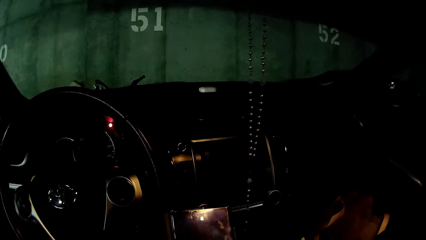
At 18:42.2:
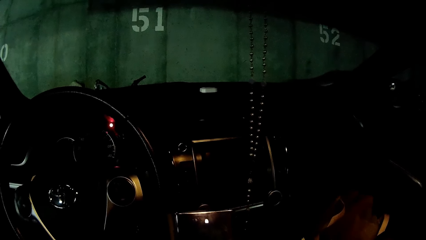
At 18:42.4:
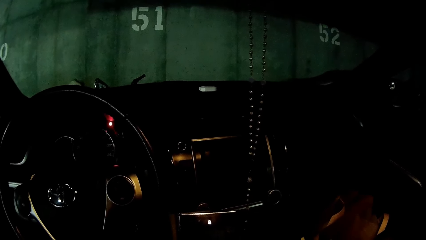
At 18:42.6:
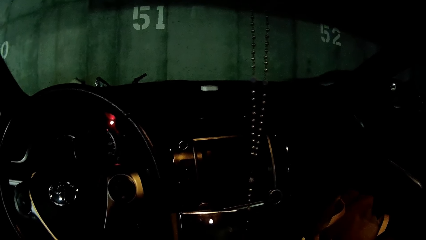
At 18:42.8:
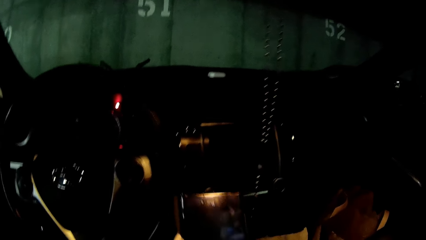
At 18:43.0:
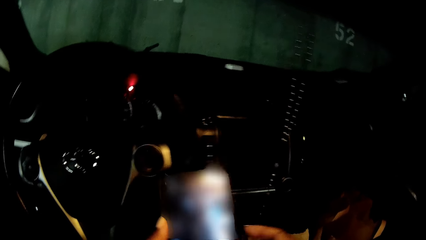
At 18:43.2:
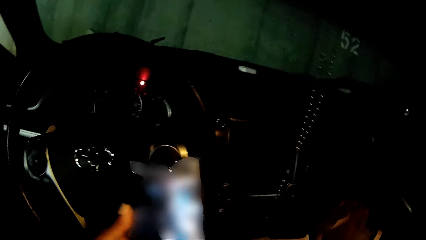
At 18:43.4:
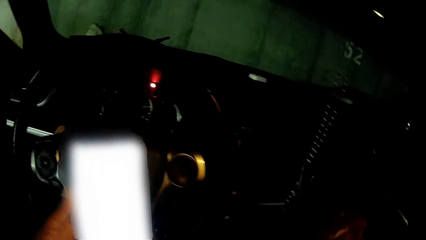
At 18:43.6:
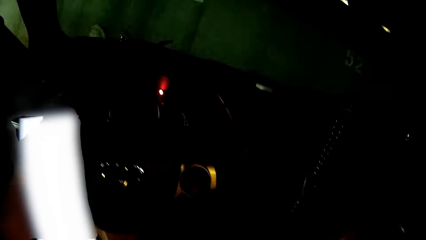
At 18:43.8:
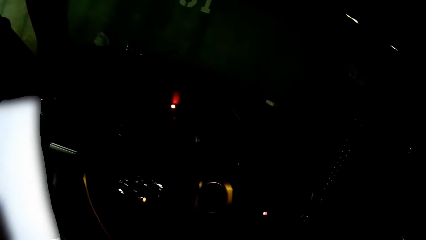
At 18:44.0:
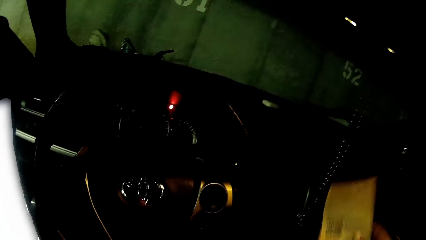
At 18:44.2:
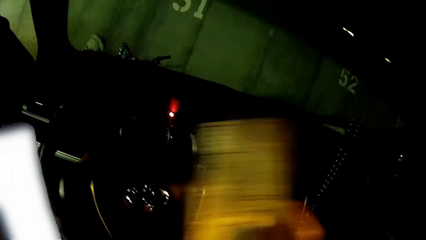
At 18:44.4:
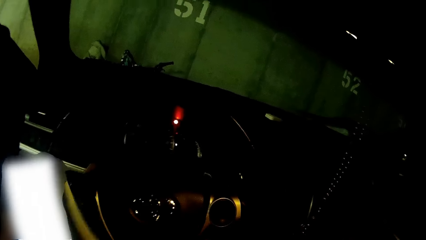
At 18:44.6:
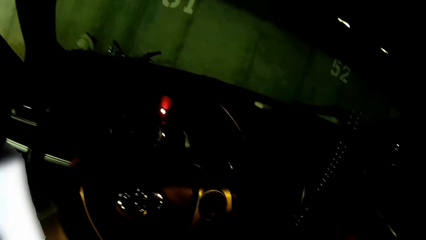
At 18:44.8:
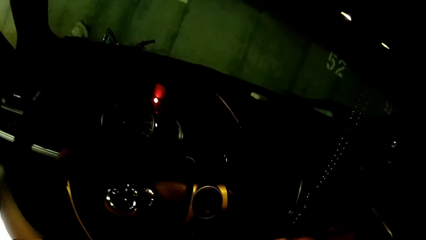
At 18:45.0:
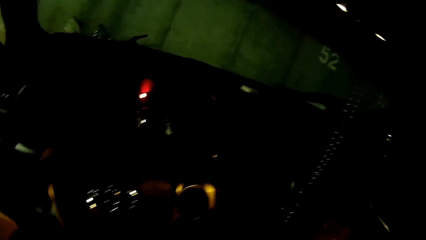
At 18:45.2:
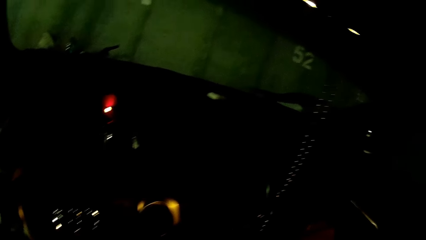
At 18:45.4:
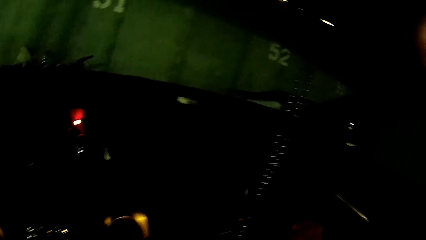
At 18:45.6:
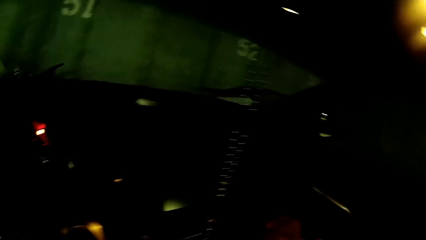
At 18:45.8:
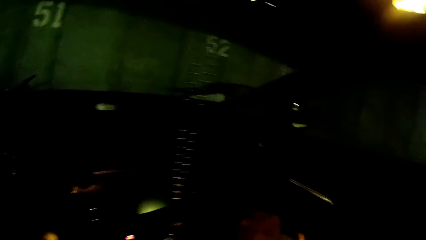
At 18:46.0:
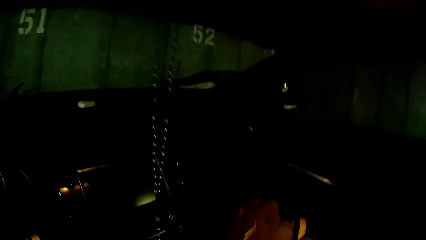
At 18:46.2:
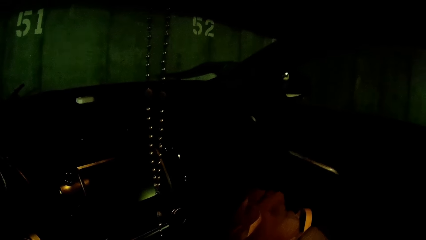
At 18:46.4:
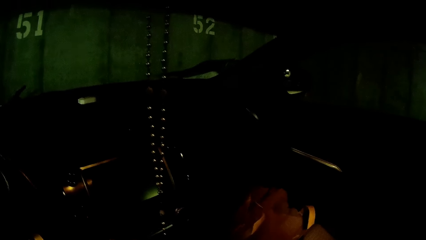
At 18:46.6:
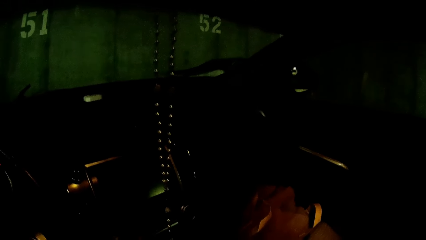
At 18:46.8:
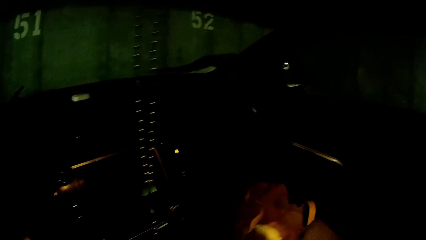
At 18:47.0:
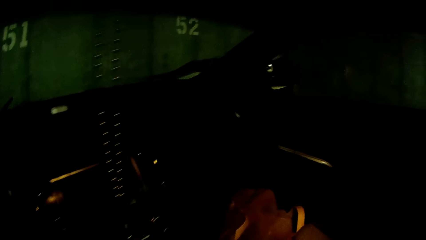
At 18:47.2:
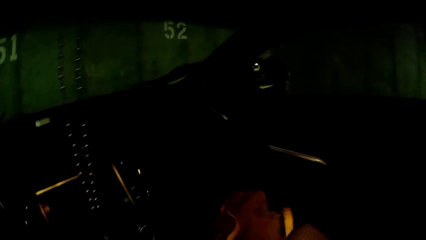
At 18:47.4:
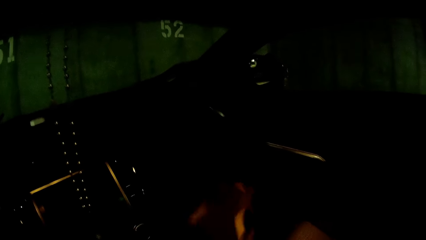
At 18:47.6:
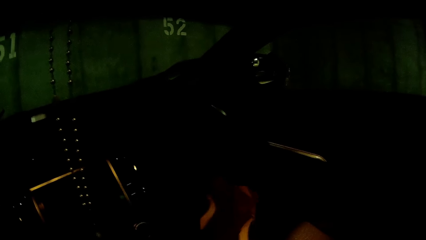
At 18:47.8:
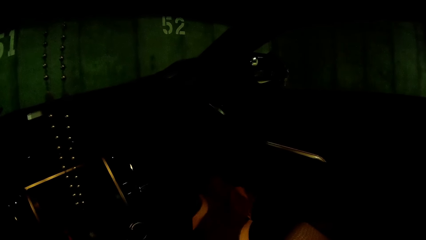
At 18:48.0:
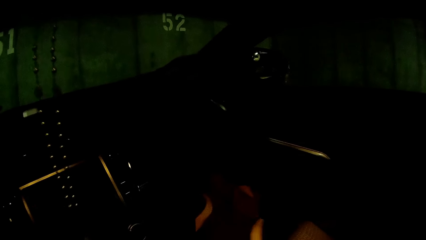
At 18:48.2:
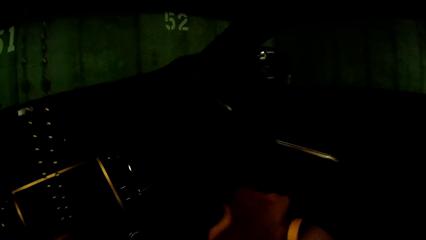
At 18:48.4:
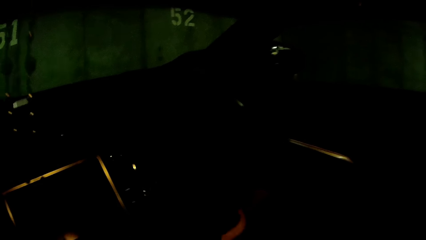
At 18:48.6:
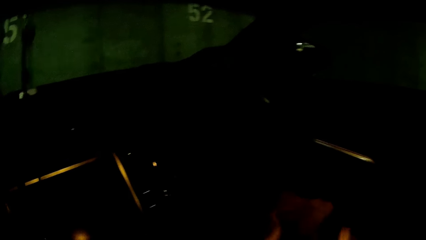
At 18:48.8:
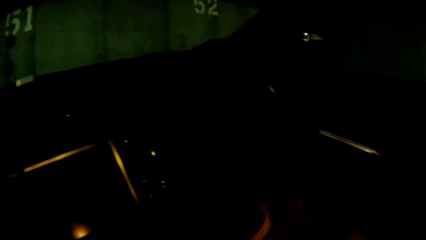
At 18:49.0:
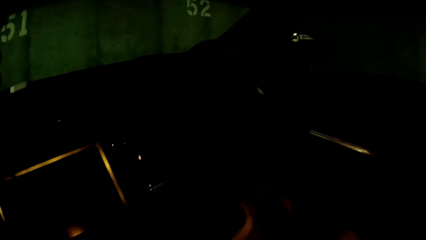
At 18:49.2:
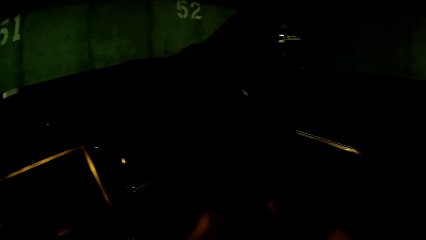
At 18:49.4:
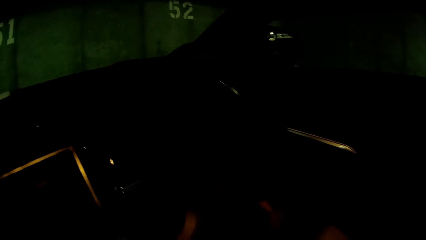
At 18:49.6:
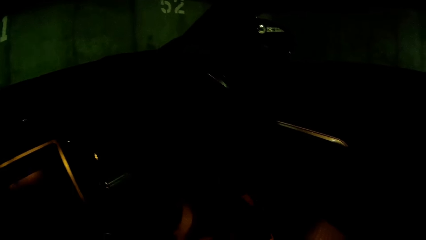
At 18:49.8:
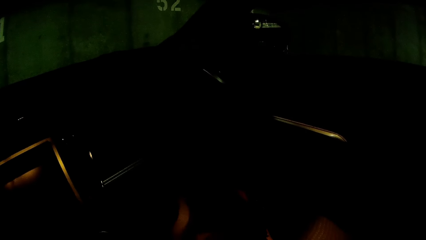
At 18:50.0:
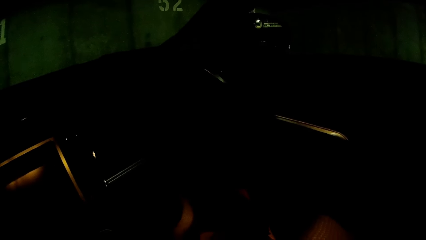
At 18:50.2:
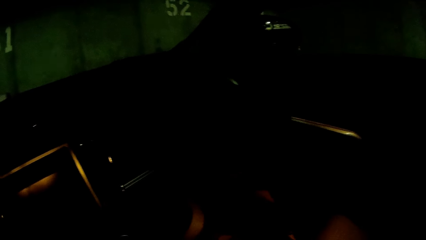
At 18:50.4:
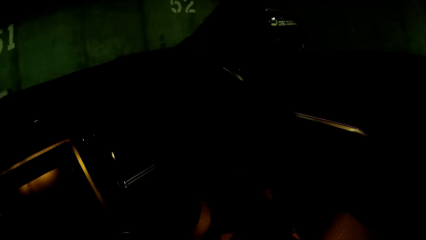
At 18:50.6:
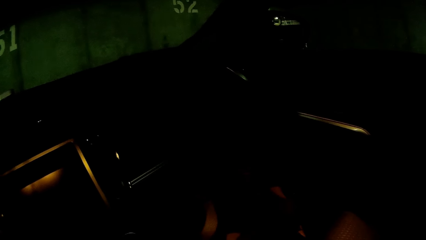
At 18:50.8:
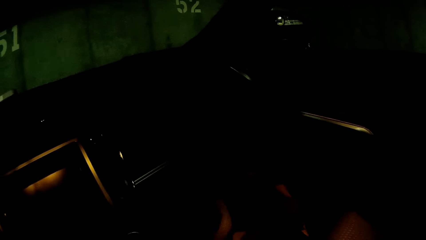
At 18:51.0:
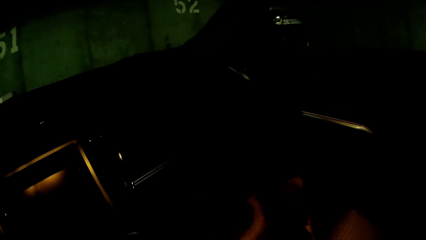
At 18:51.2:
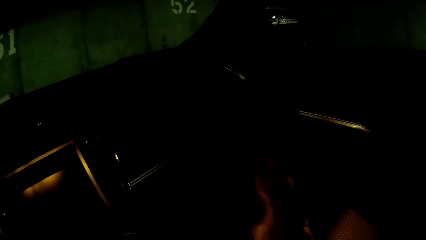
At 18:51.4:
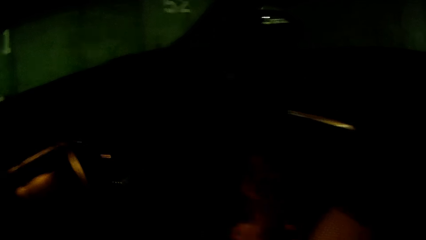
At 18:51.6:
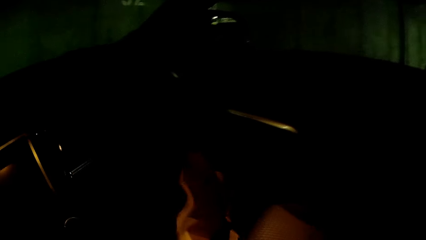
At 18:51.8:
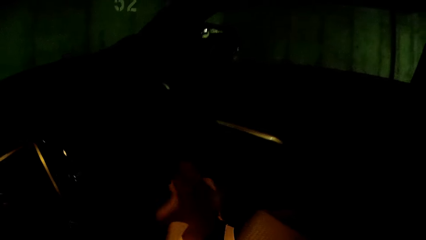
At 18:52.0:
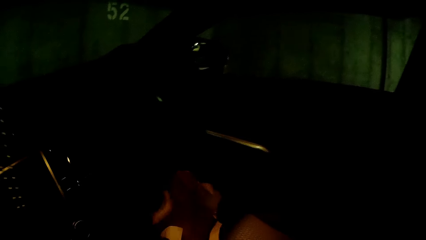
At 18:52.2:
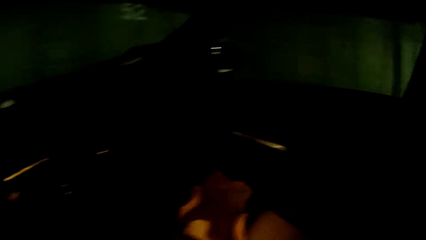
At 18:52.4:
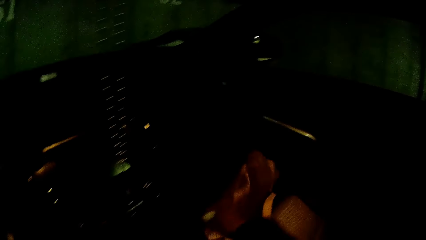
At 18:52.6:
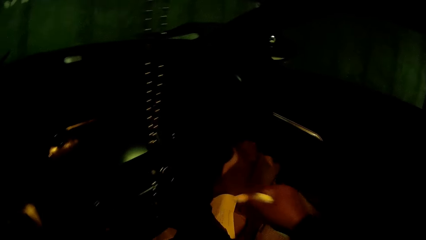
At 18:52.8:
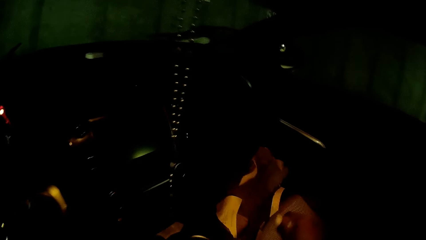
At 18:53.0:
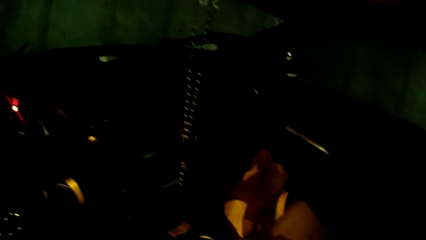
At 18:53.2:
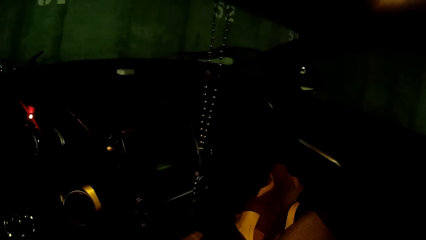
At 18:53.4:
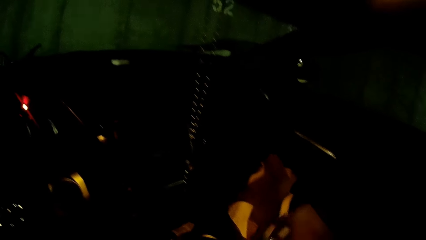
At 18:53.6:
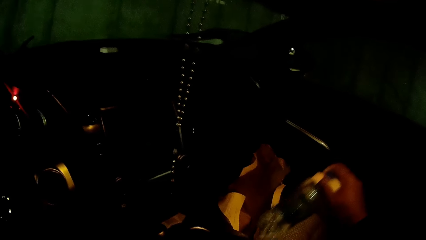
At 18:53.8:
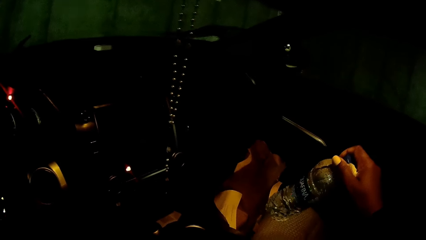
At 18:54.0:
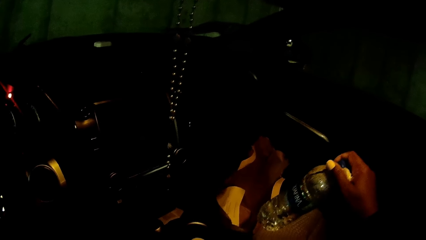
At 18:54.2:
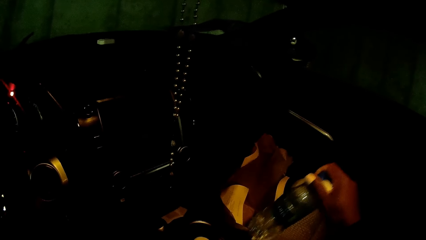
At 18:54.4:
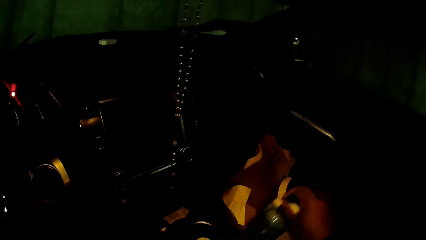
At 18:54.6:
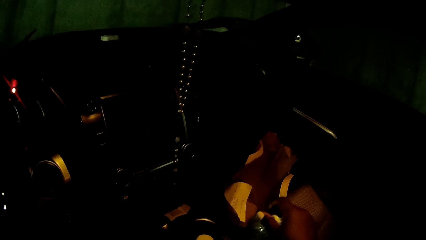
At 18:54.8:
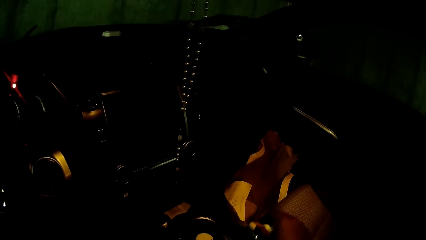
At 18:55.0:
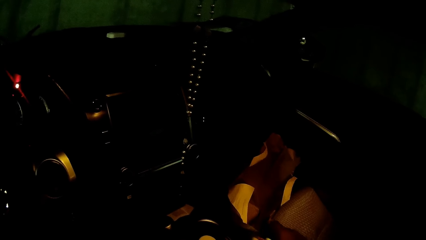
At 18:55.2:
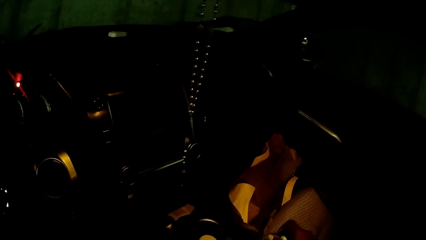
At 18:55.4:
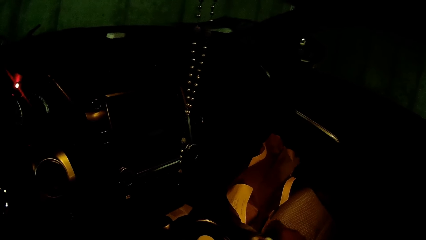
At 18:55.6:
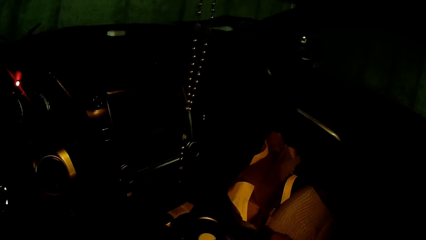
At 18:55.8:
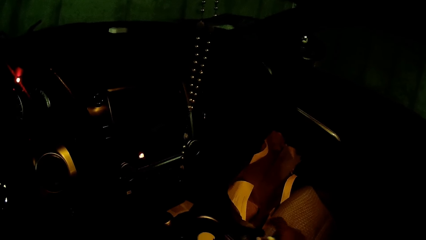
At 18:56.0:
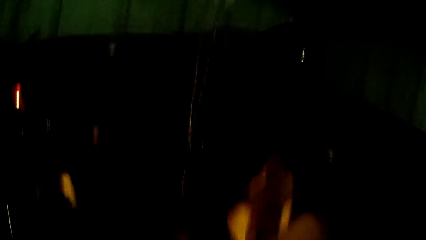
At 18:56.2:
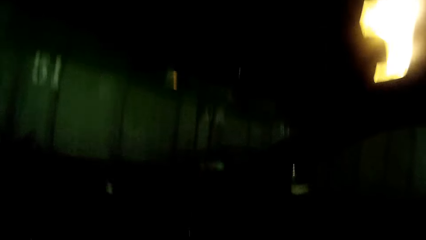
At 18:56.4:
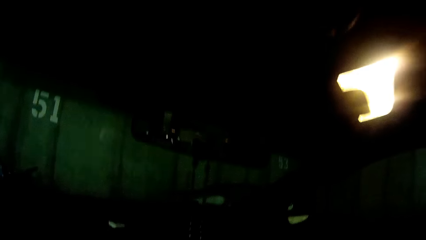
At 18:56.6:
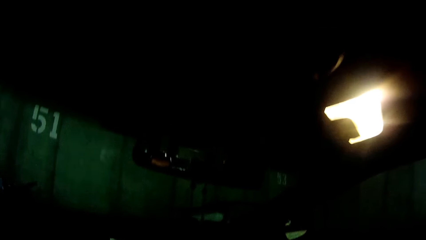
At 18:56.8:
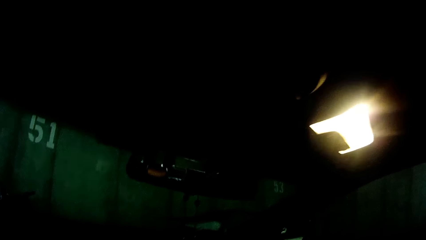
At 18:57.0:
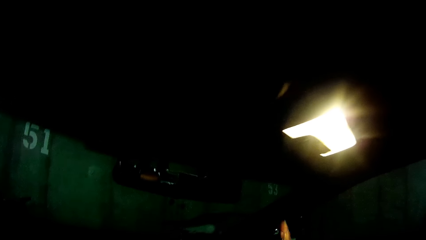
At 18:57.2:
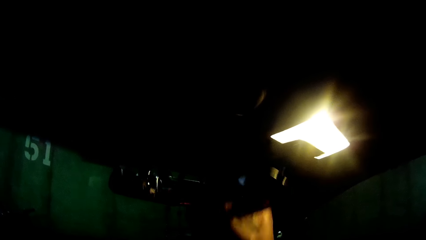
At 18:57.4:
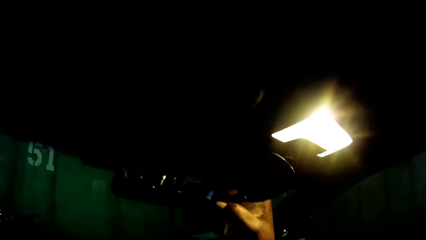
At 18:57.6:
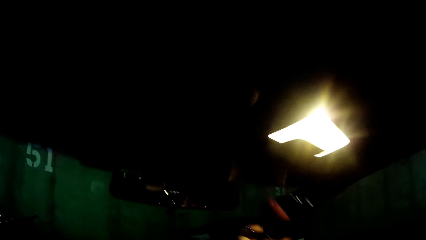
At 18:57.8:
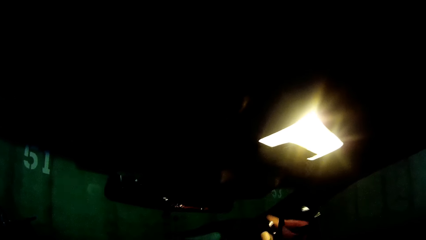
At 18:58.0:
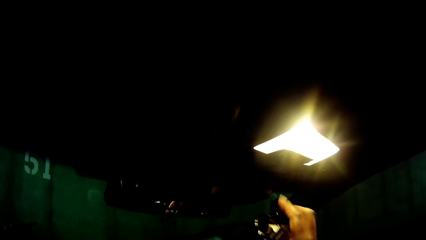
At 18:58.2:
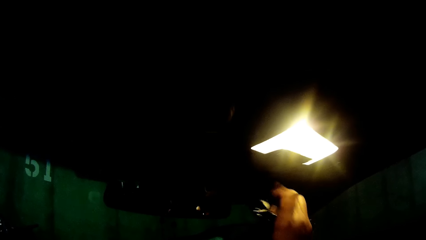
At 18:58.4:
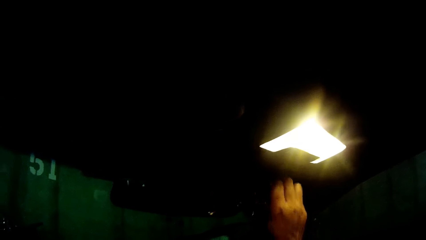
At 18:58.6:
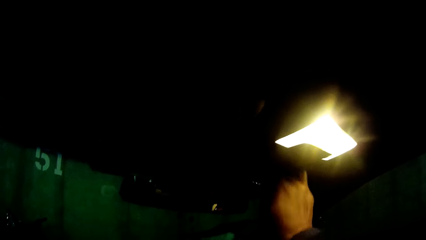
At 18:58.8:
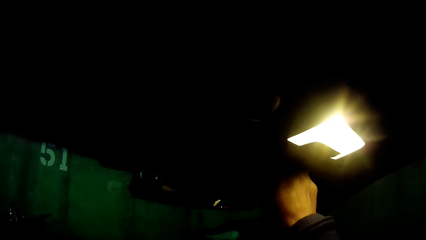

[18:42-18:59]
The camera wearer picks the paper from the compartment with her right hand. She passes the paper from her right hand to her left hand. She searches a paper bag on the car floor with her right hand. She picks up a bottled water from the compartment with her right hand. She drops the bottled water in her right hand in the compartment. She holds a pair of sunglasses in her right hand. She opens a compartment with her right hand.
